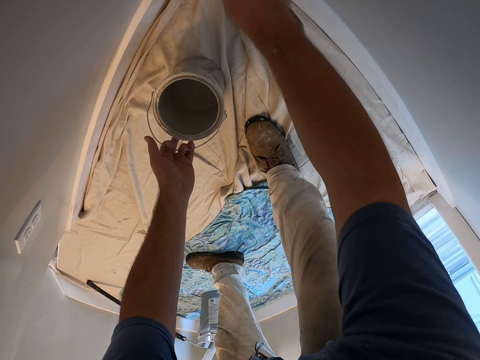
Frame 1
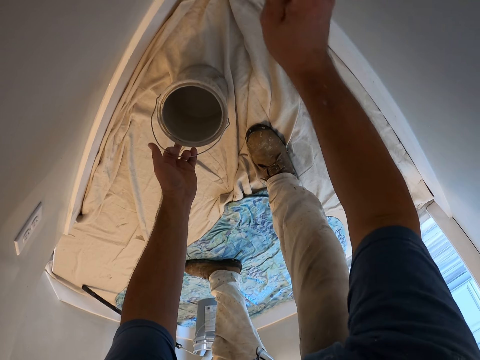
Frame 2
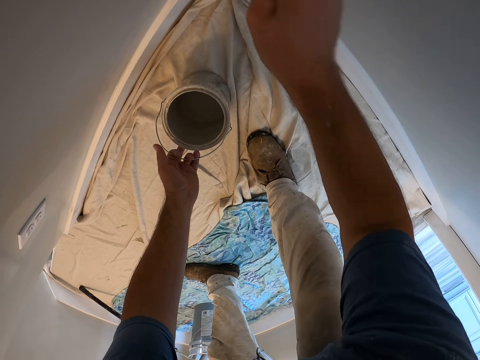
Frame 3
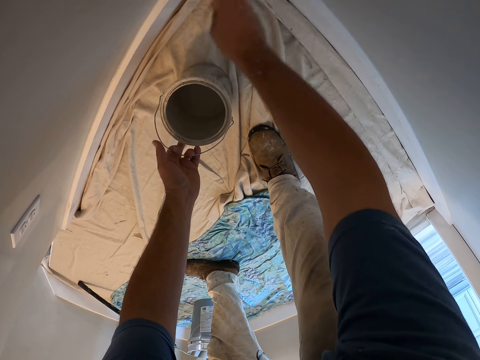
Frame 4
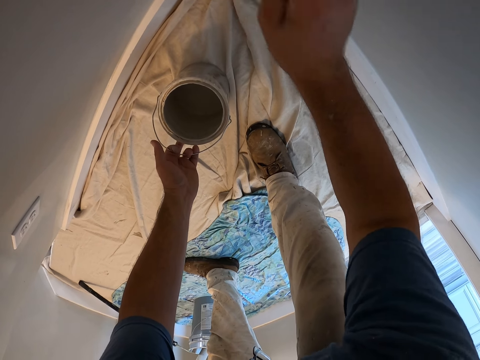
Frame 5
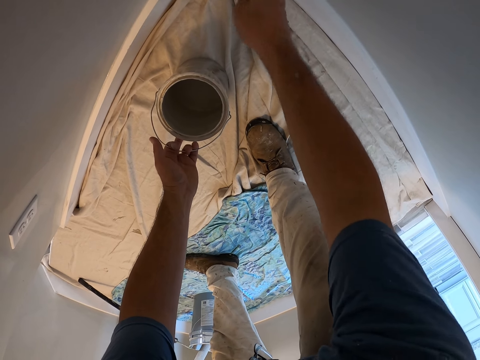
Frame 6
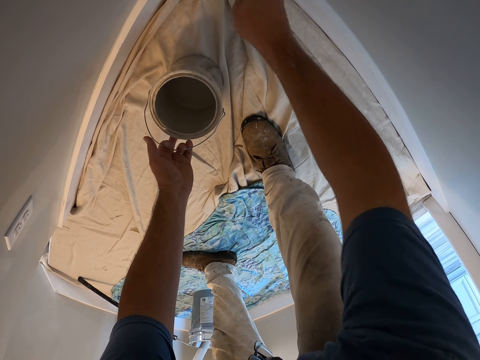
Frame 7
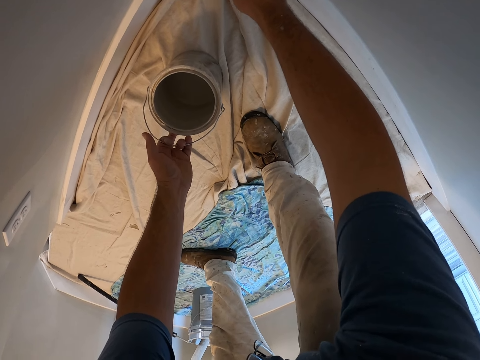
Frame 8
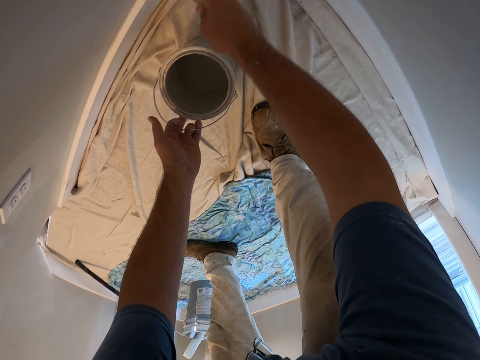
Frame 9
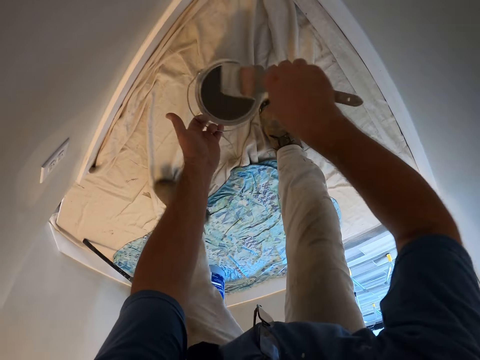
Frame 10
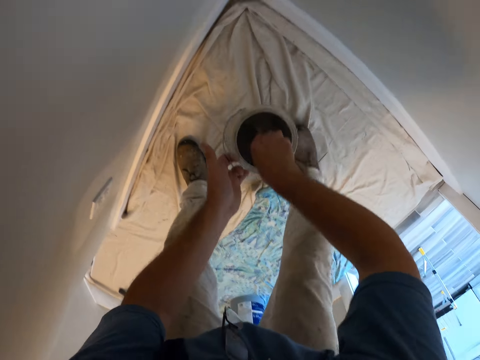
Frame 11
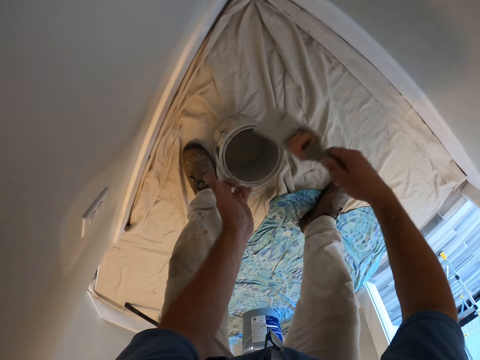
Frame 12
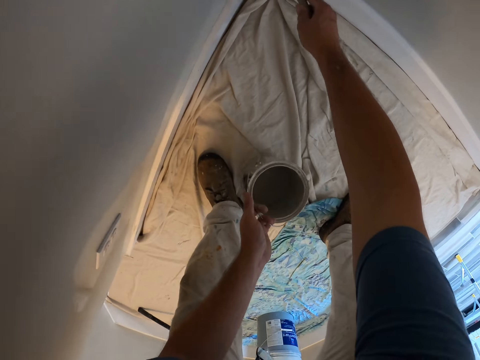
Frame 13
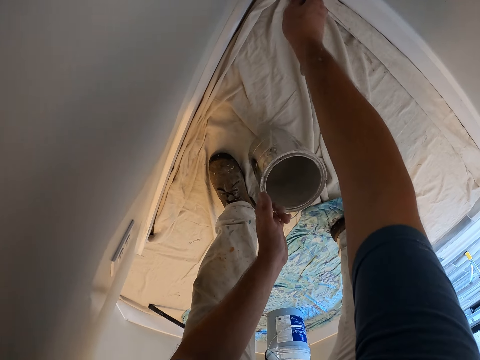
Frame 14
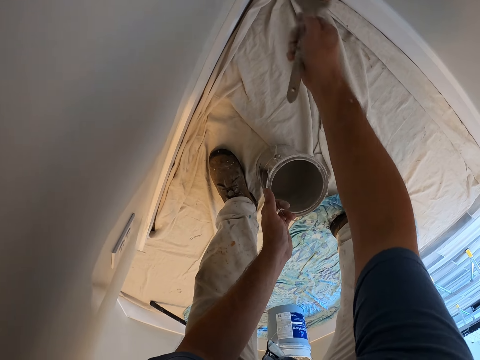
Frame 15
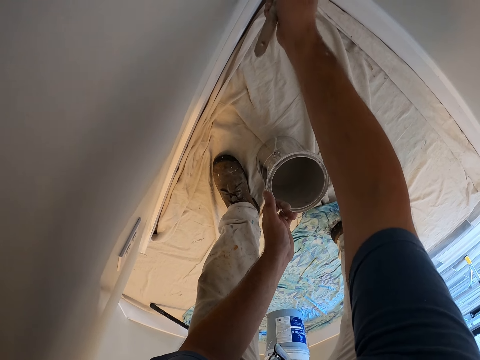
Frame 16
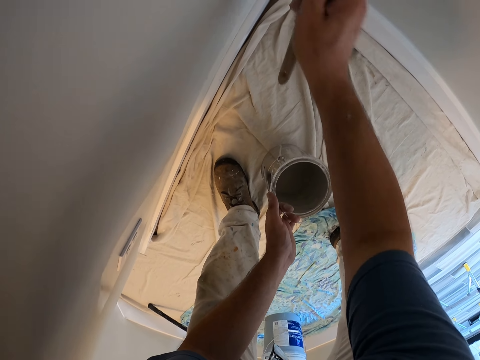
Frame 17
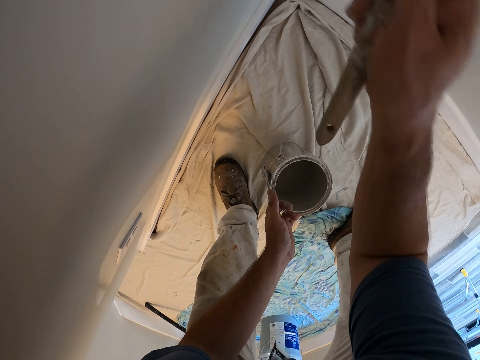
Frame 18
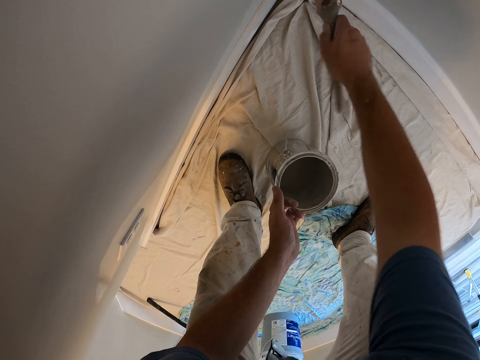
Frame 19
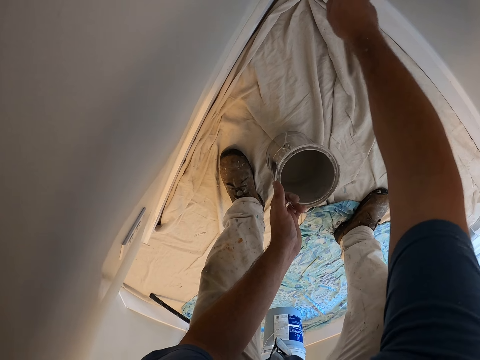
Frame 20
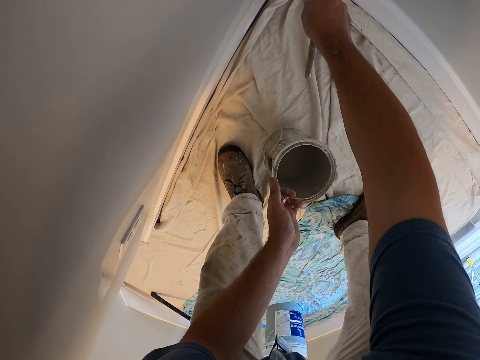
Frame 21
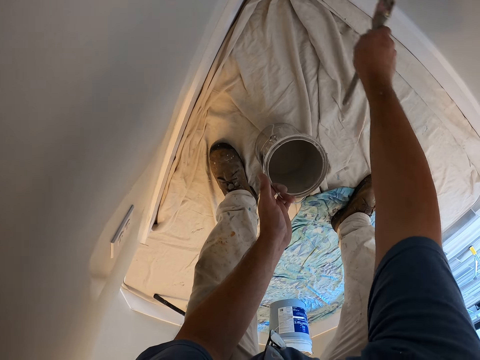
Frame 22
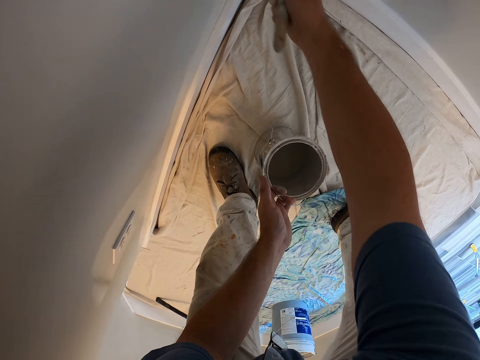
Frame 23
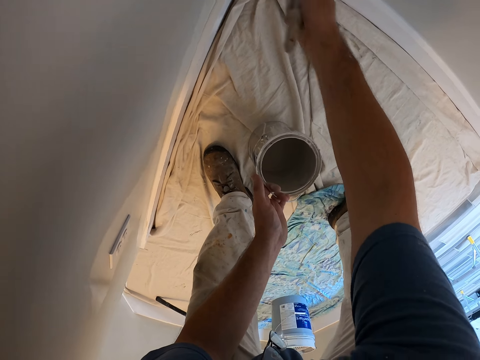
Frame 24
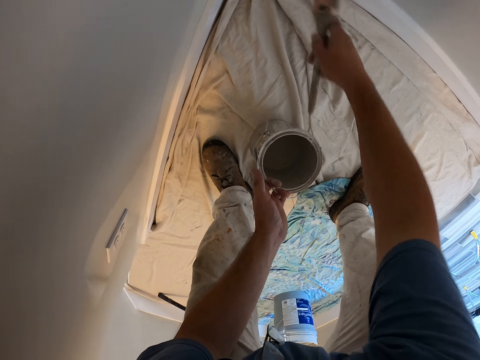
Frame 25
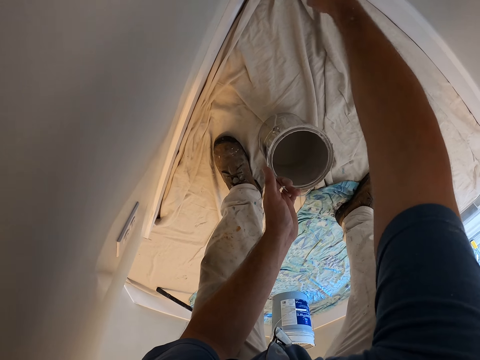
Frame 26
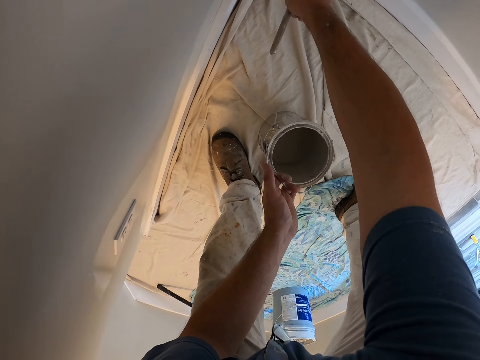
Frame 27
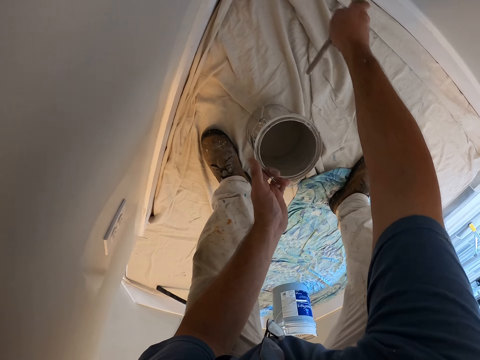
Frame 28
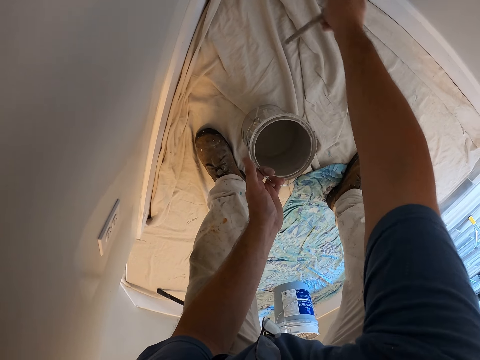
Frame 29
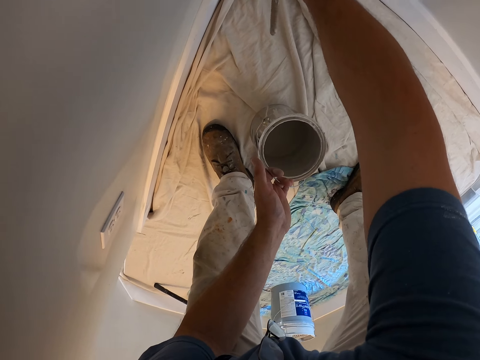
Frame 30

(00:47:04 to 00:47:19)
The camera wearer gets more paint from the paint container. They paint the wall of the room with the paint brush.

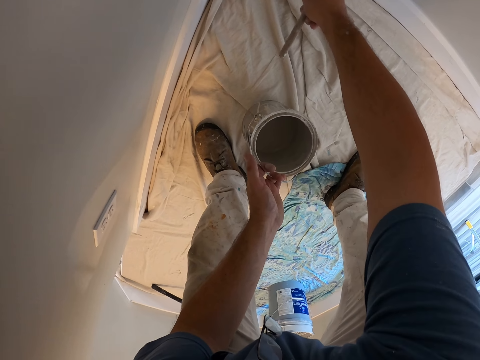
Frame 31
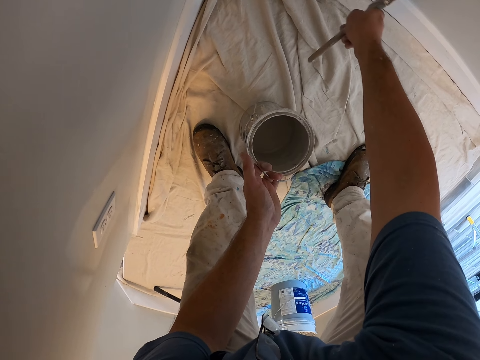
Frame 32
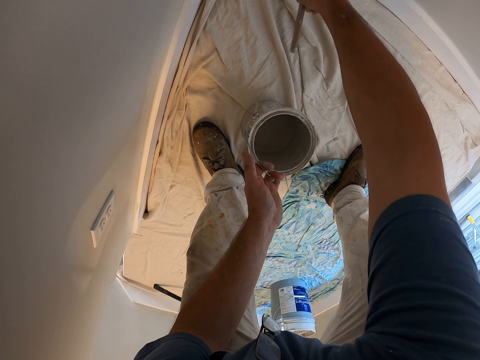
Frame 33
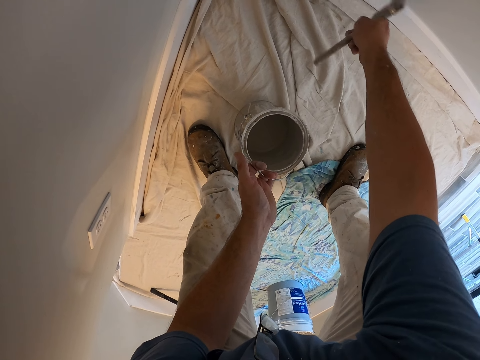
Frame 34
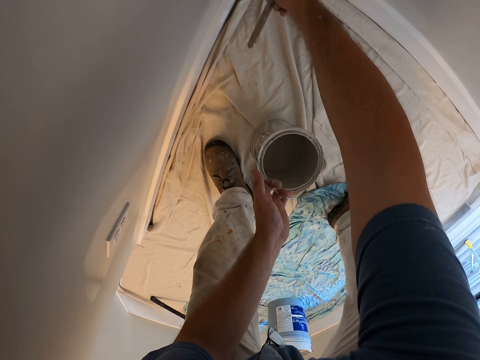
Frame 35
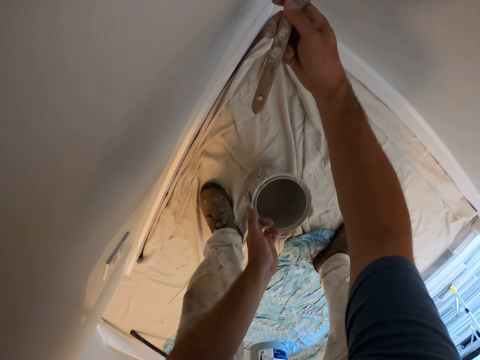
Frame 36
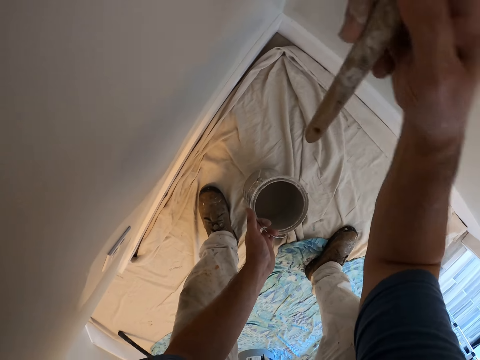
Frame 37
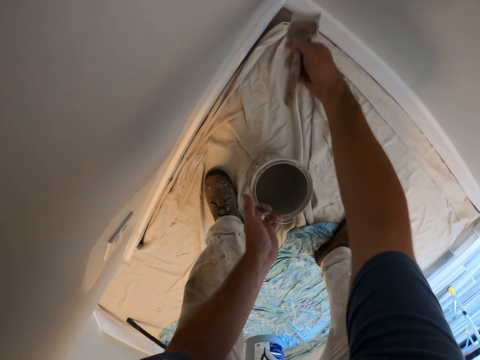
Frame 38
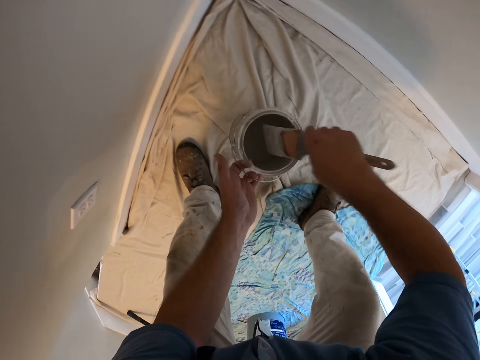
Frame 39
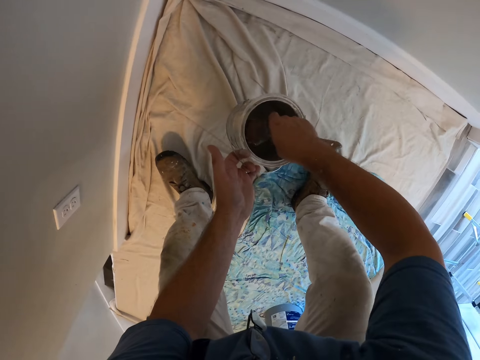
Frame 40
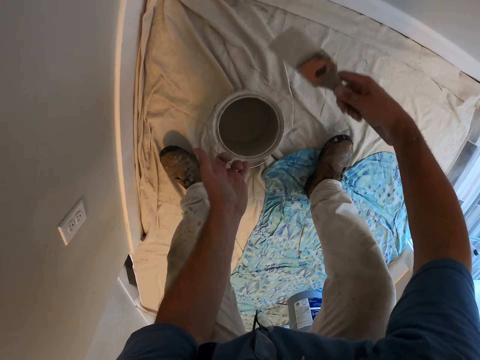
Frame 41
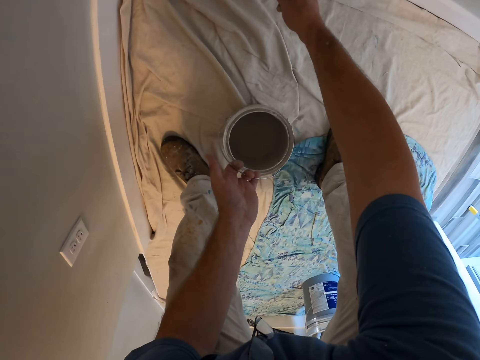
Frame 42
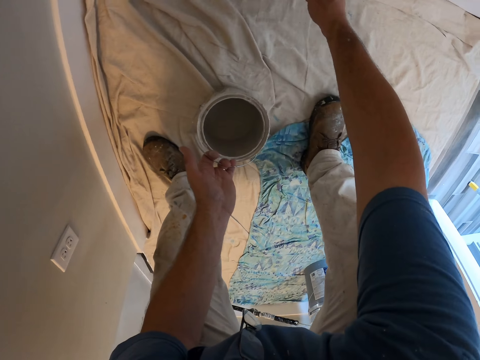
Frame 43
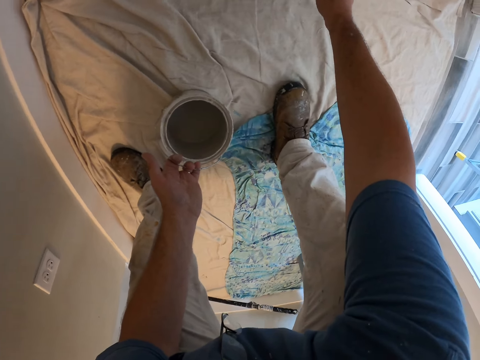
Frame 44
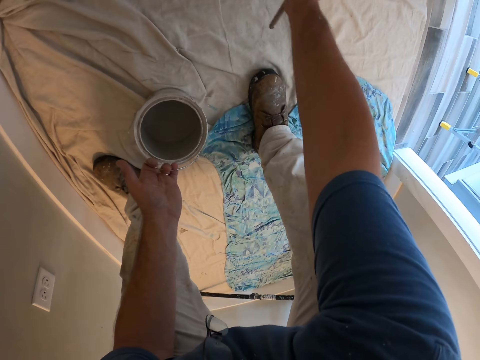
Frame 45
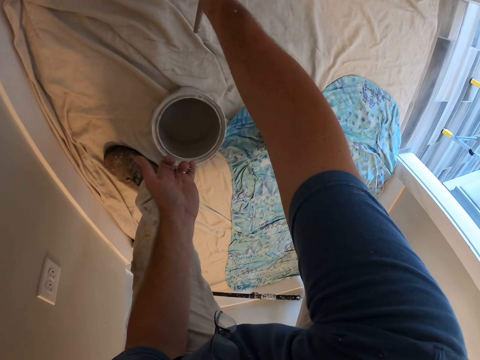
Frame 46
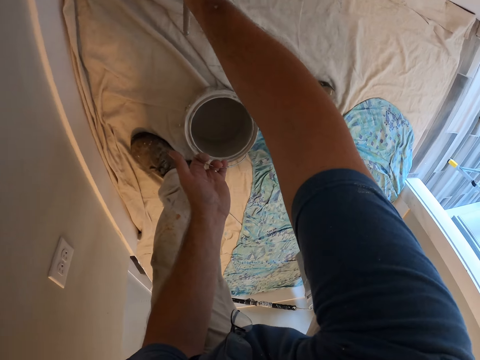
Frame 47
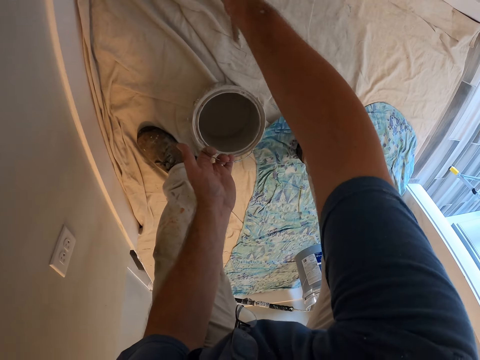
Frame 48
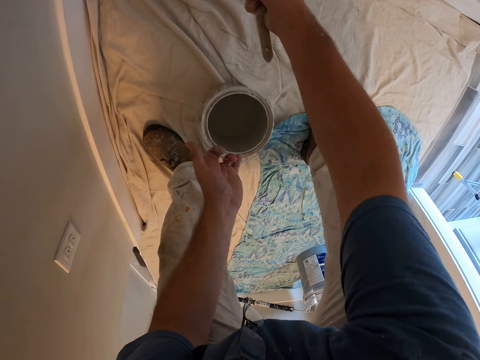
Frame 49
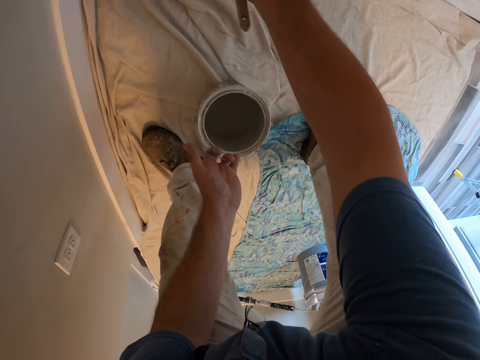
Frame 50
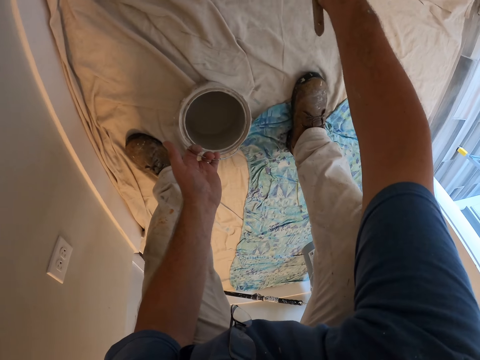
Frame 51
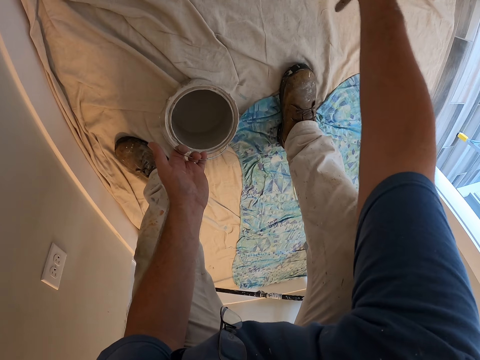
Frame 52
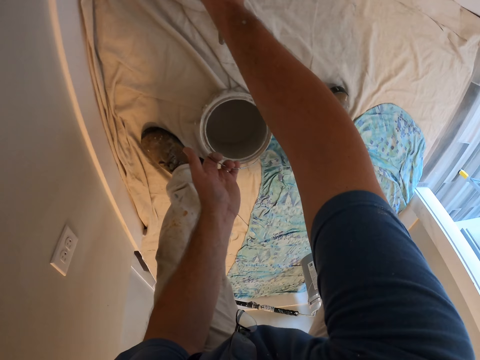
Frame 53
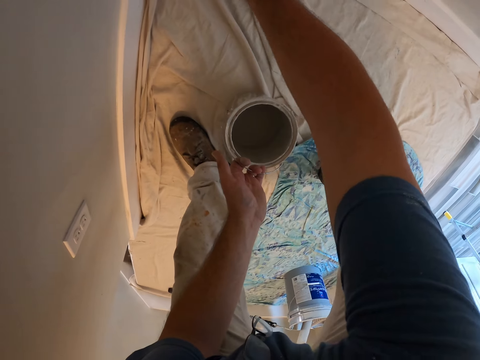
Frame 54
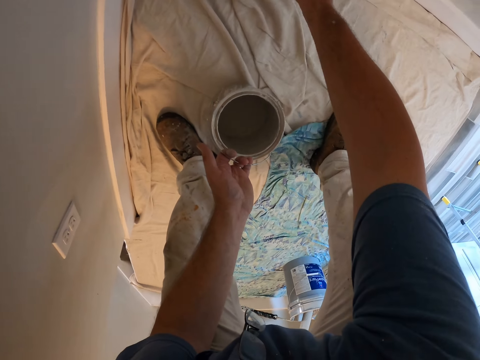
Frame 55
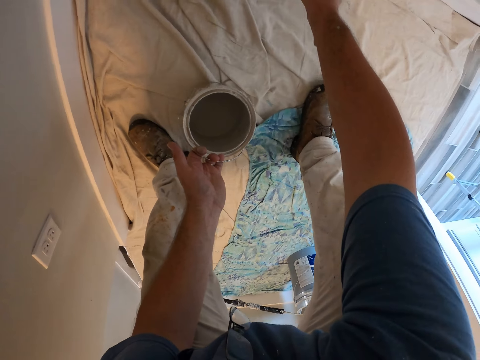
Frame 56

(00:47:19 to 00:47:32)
The camera wearer gets more paint from the paint container. They paint the wall of the room with the paint brush.
